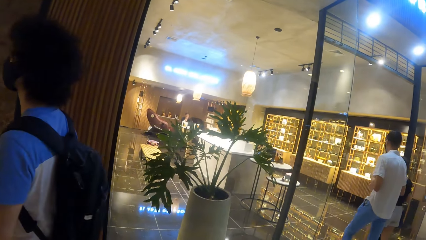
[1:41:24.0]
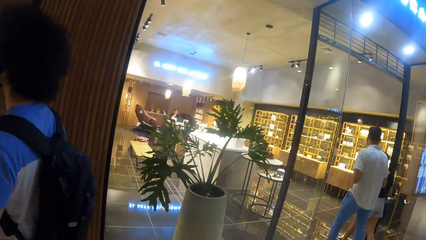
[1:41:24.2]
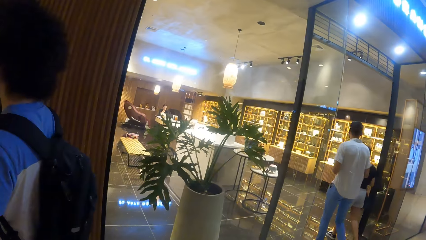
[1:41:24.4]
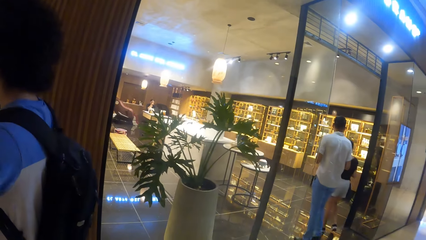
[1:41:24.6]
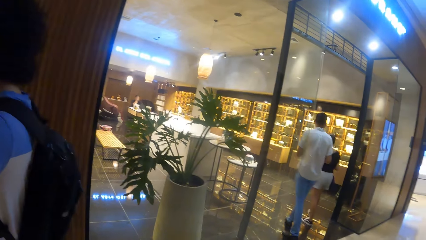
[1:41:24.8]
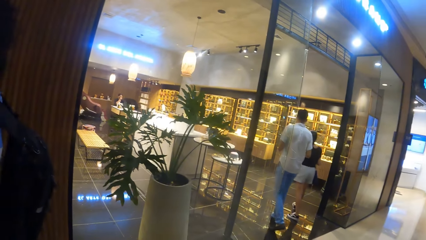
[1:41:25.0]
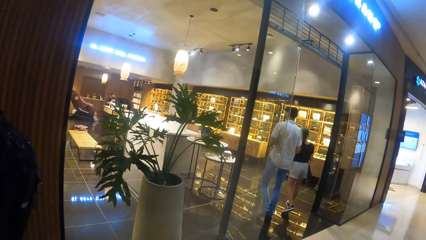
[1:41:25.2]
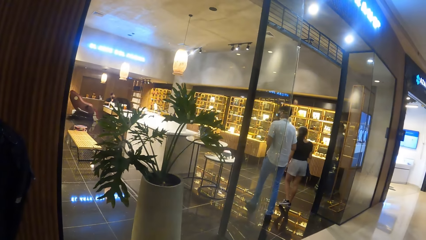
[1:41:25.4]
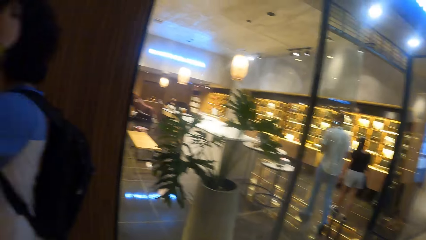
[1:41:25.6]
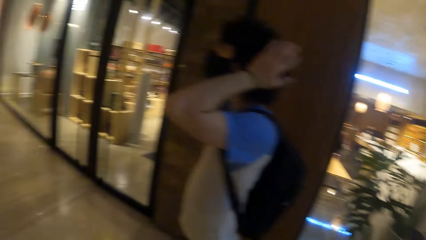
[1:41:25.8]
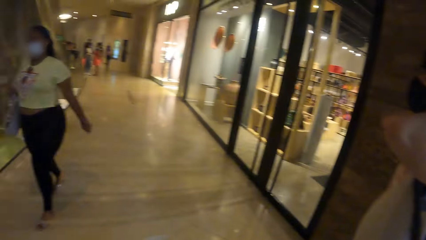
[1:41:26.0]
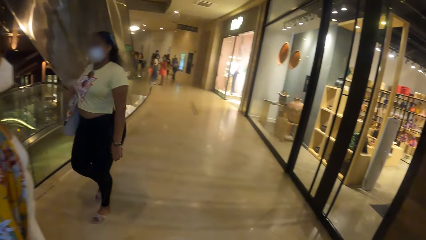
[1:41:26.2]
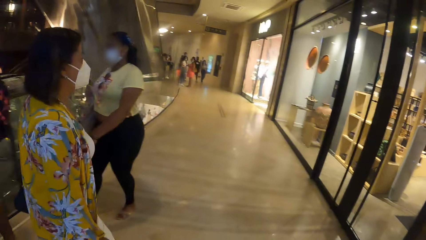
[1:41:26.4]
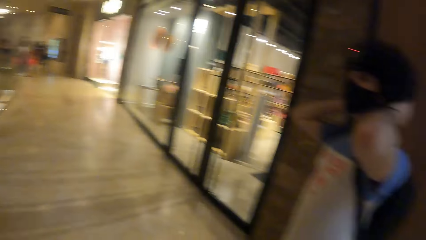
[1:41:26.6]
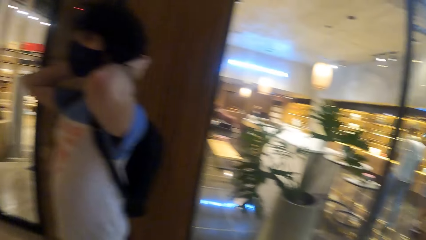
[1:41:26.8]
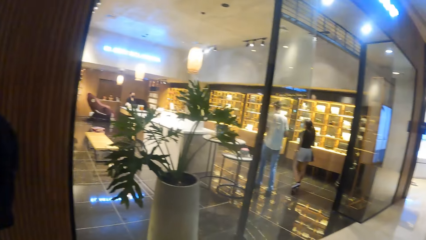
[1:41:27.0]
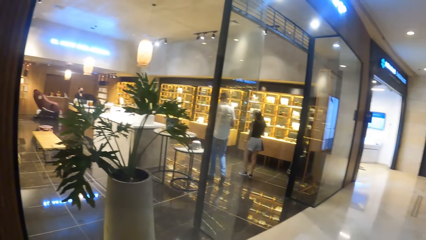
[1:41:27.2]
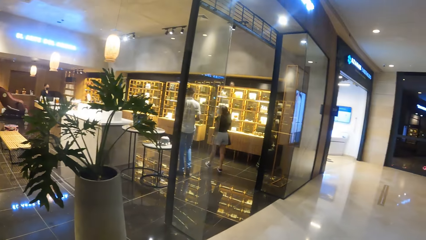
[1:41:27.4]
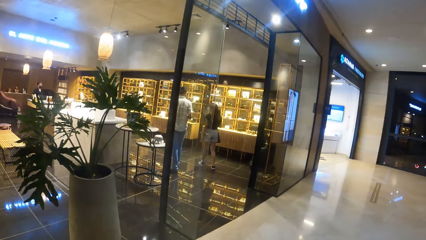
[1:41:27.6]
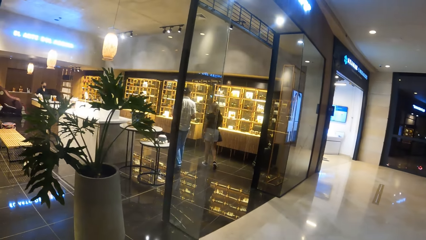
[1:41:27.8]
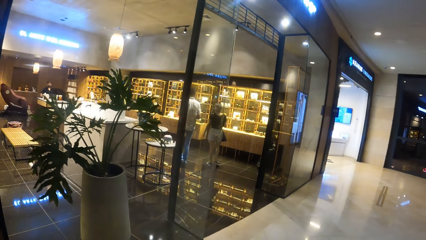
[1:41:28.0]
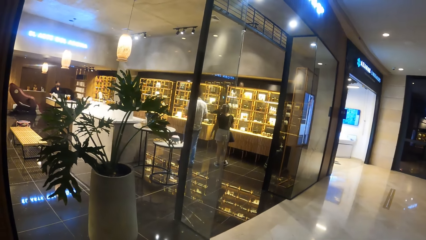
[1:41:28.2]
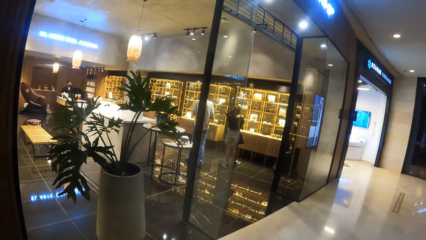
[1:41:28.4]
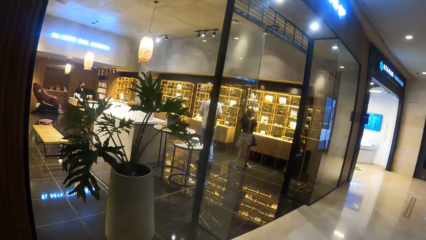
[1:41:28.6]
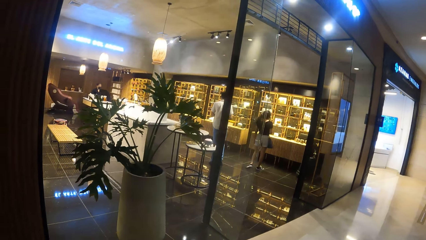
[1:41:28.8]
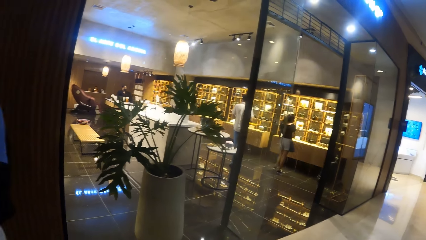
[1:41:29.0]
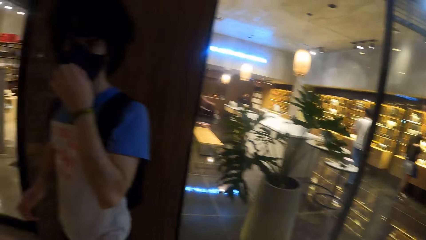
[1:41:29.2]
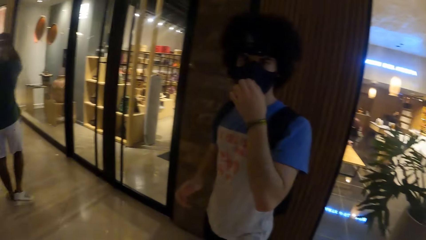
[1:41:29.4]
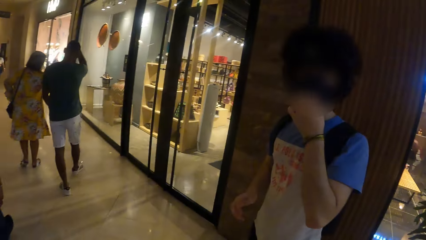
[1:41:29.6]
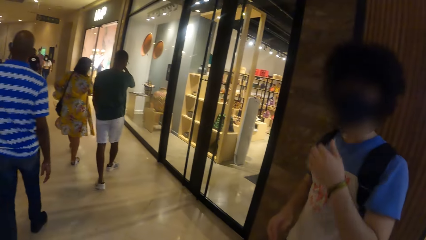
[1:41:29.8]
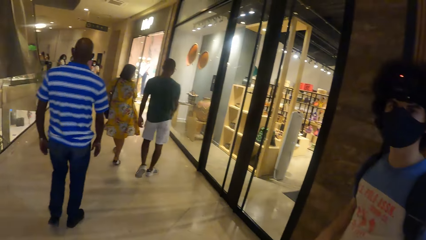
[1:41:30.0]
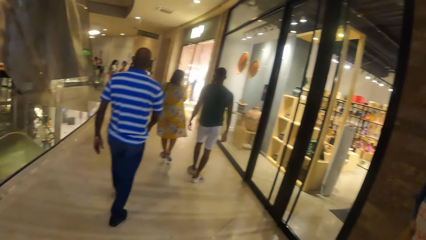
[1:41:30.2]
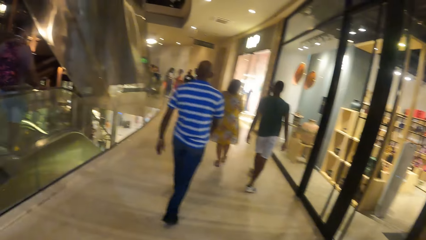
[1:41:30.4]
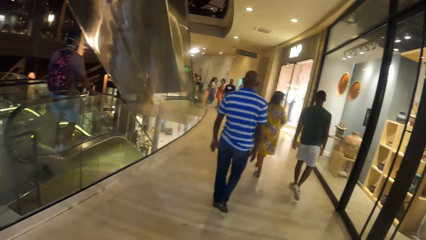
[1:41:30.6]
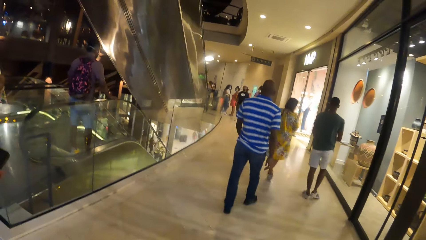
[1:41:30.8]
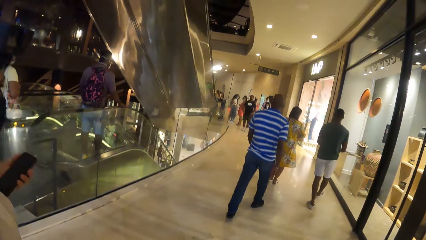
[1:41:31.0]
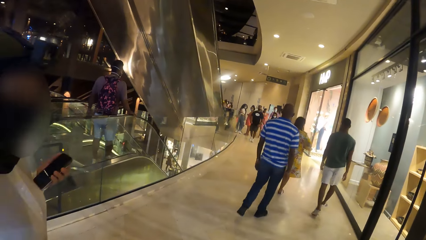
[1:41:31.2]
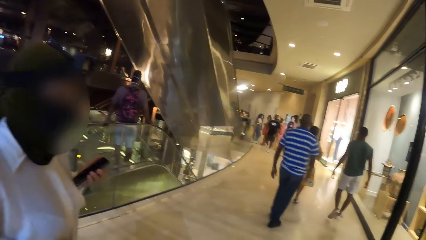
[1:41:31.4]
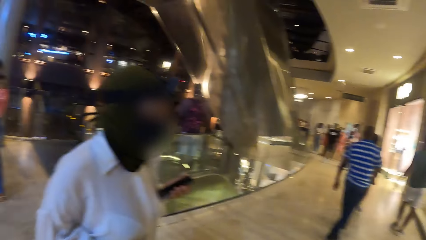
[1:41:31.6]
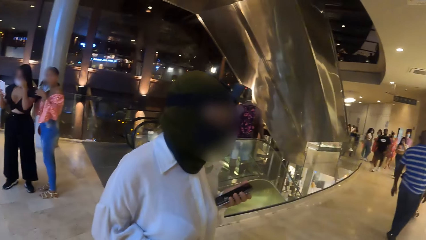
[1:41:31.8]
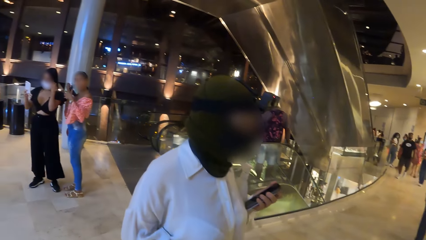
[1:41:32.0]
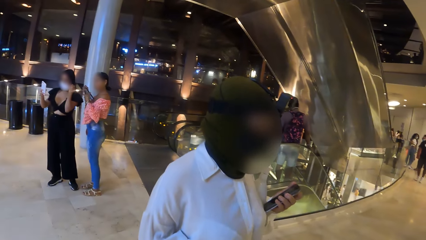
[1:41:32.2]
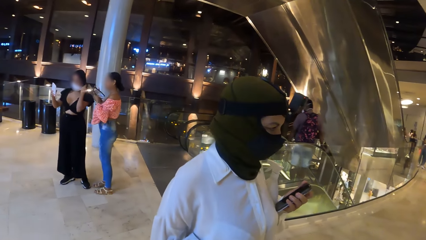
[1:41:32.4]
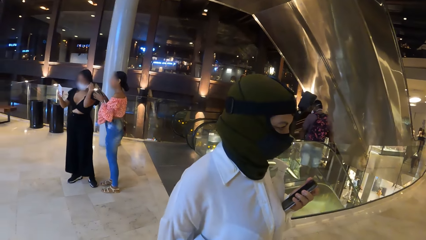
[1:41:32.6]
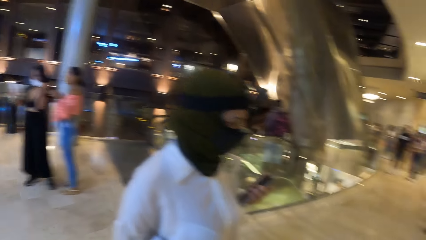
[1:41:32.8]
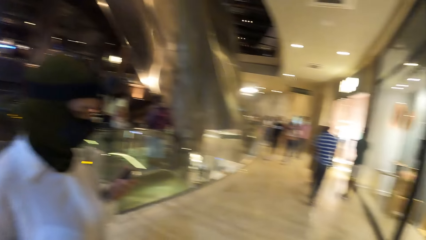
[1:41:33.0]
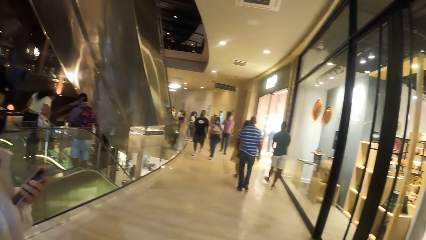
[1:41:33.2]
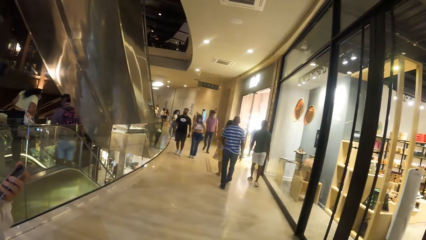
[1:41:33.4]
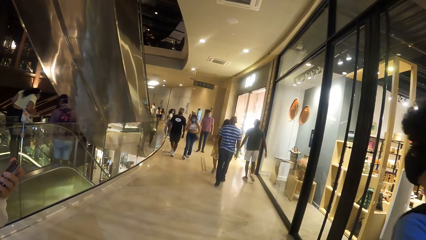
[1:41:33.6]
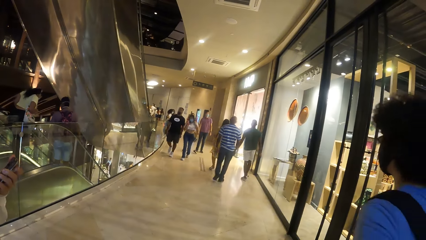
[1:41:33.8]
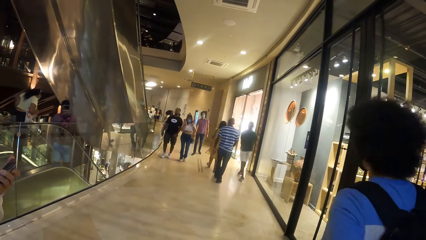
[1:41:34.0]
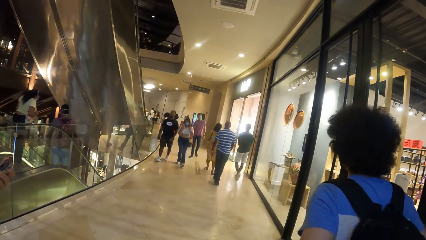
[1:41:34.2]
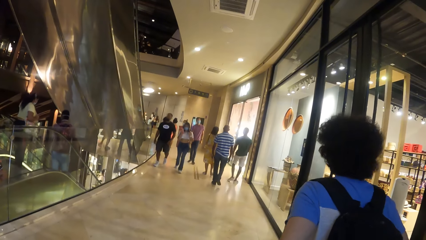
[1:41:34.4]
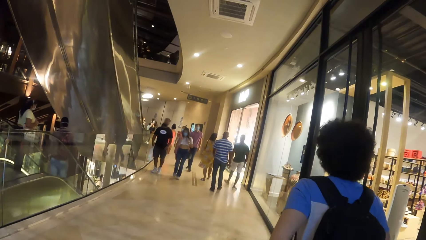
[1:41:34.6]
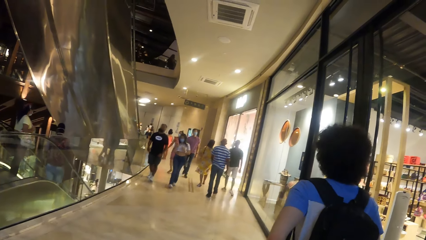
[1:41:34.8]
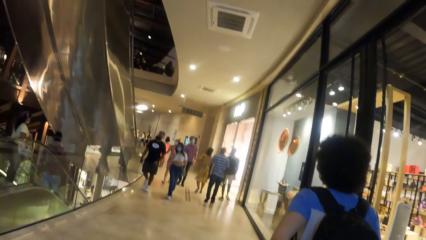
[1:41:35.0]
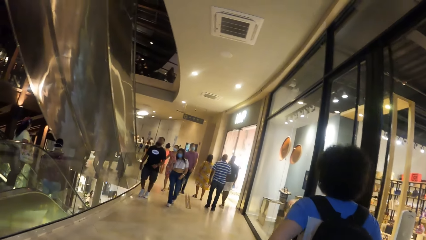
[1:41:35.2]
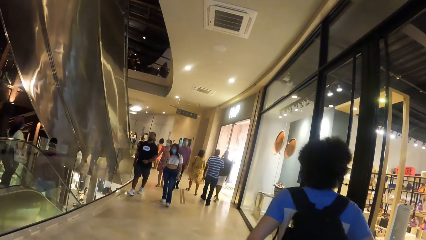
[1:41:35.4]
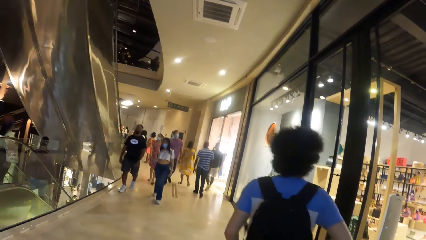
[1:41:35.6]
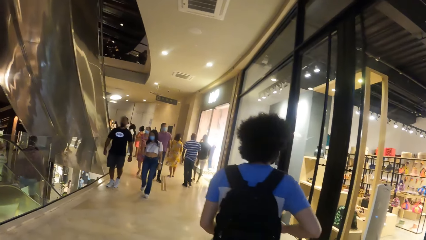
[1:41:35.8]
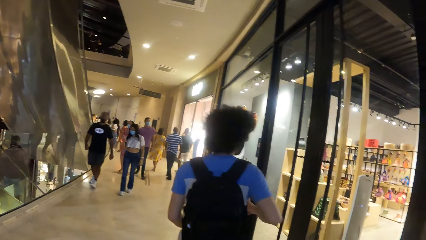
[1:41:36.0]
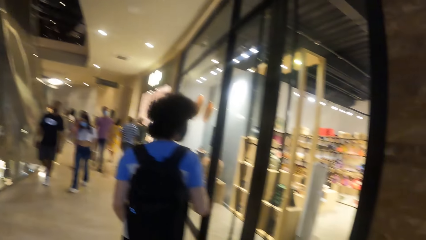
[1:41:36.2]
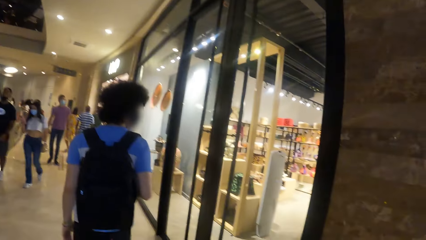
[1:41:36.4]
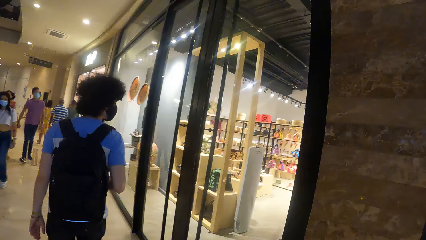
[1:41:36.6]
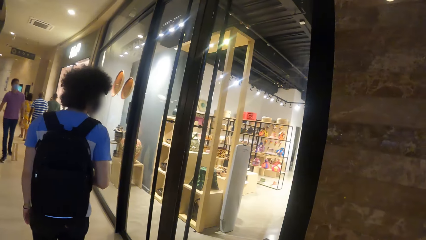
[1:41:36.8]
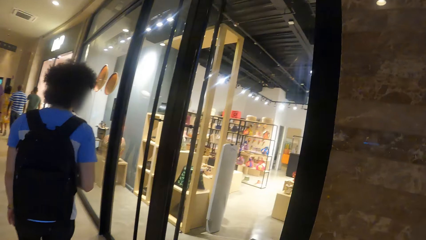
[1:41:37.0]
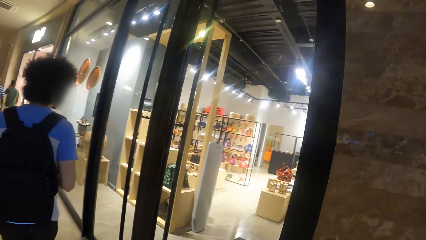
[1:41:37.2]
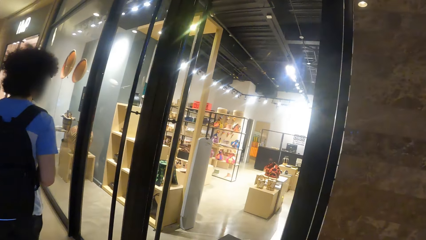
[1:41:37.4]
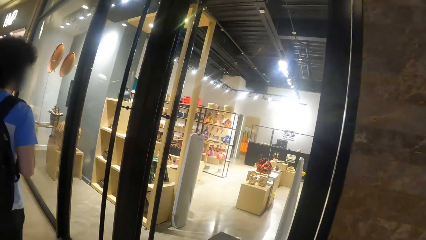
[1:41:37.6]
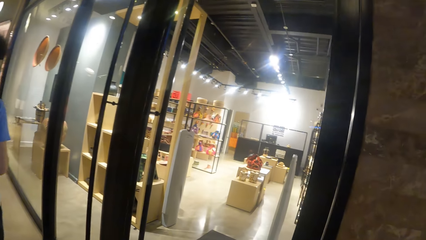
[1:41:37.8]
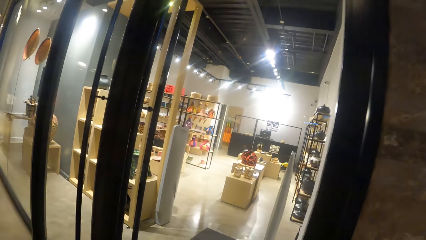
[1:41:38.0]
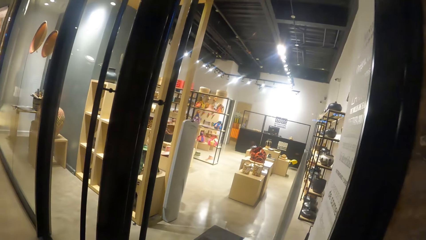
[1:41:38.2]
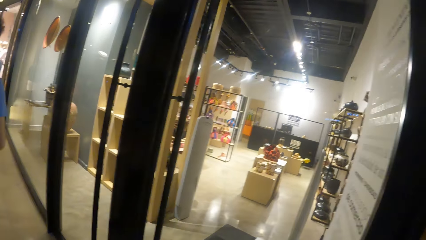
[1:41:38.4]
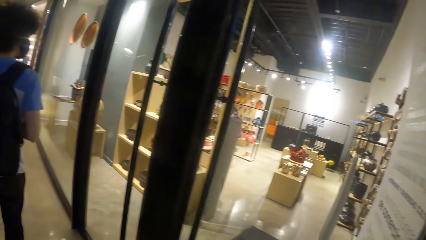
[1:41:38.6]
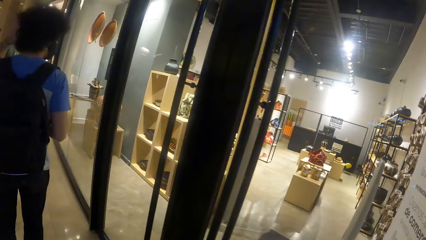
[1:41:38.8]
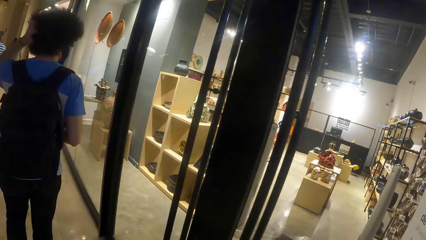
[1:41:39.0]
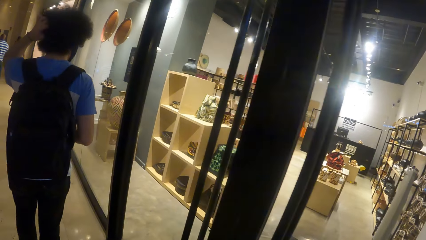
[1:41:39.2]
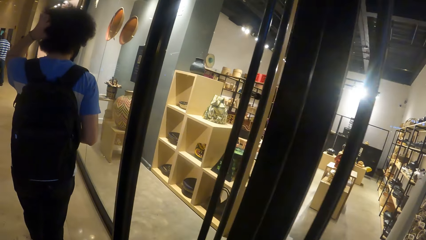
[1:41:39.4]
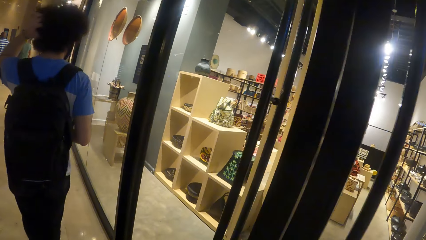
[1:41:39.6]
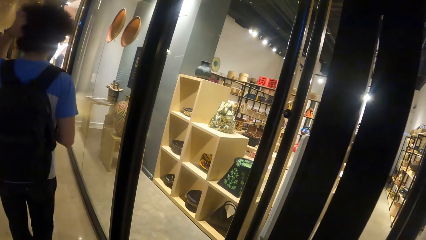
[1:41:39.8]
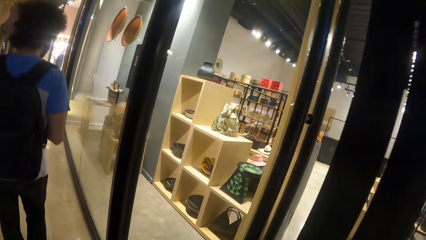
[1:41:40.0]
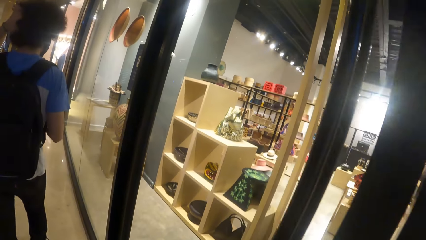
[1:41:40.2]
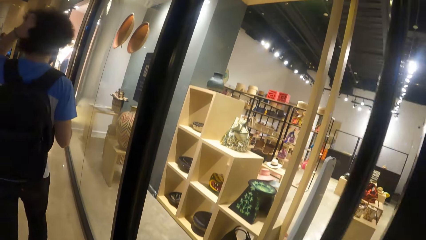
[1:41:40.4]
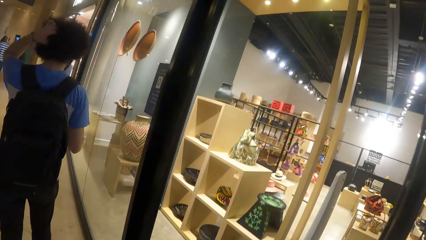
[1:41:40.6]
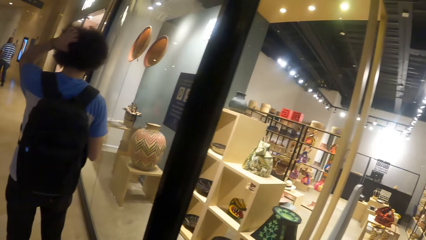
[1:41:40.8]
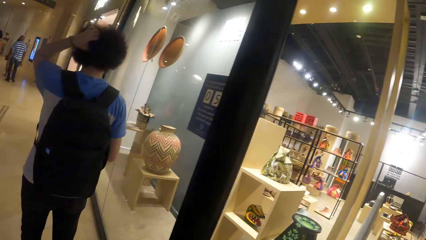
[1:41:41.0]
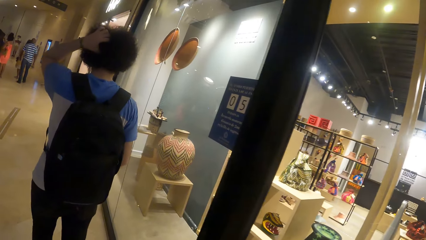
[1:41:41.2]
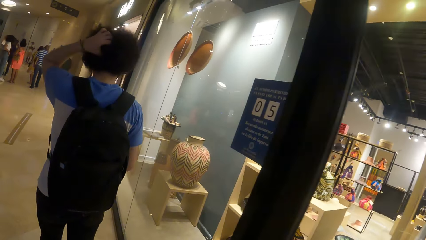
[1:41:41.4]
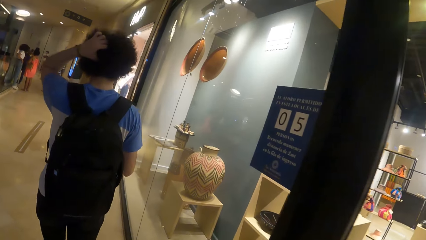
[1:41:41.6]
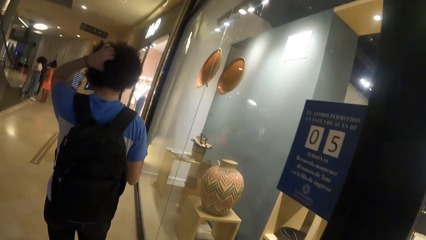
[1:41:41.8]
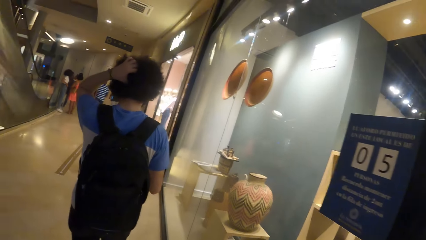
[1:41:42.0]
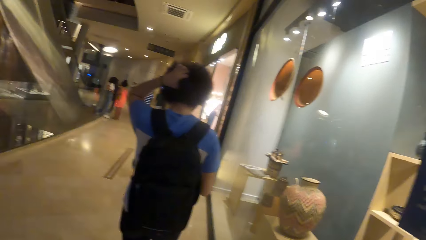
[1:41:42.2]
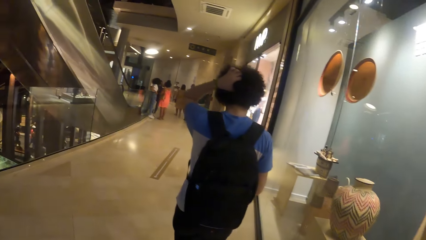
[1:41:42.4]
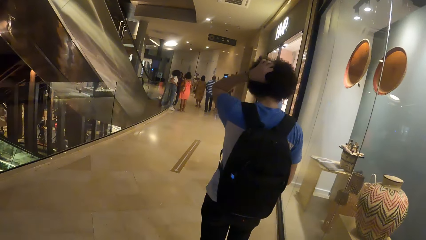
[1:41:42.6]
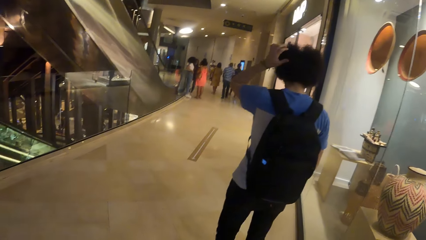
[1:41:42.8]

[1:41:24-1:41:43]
A man enters the shop with a woman. Another man touches the facemask with his left hand. The other man drops his left hand. The camera wearer looks around. Another woman looks at a phone. The other man walks around. The camera wearer looks around. They browse through some shops in the mall with the other man and the other woman. The other man scratches his head with his left hand. The camera wearer walks around.
